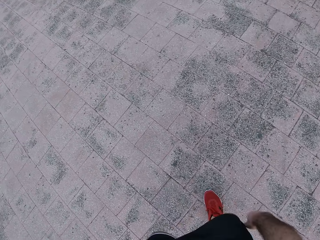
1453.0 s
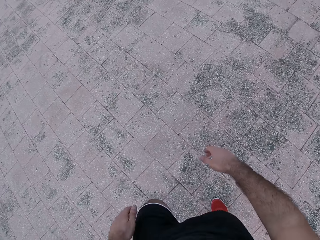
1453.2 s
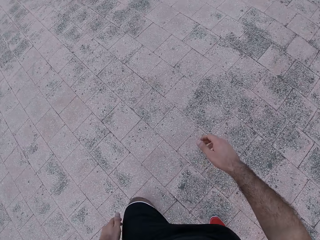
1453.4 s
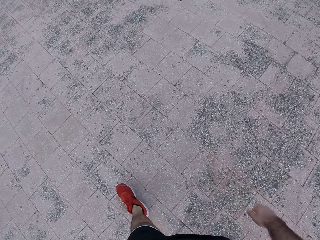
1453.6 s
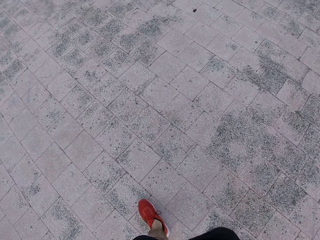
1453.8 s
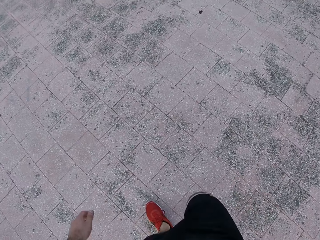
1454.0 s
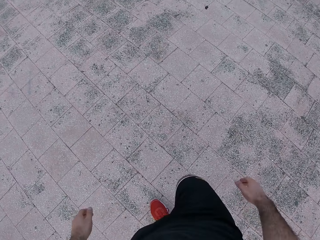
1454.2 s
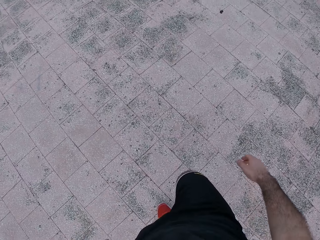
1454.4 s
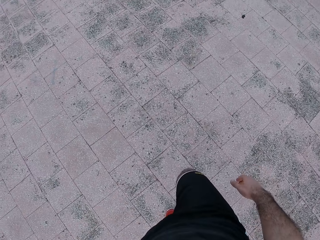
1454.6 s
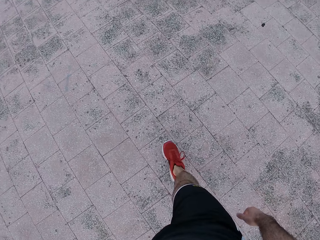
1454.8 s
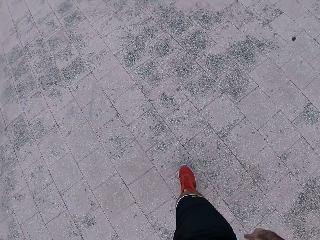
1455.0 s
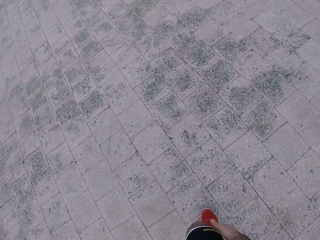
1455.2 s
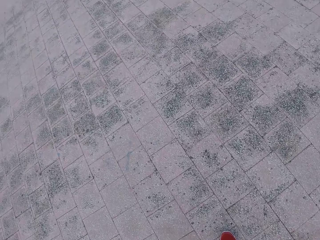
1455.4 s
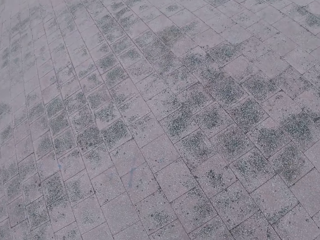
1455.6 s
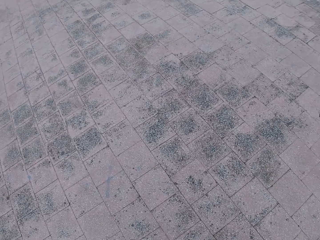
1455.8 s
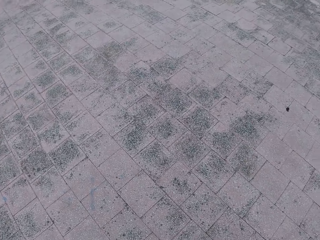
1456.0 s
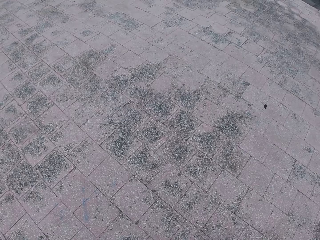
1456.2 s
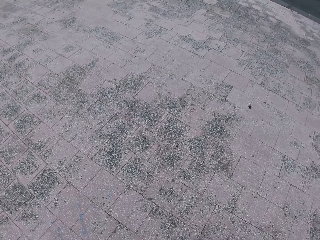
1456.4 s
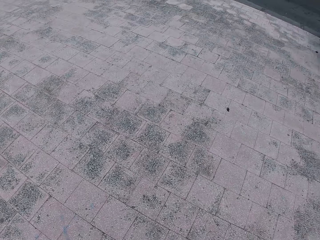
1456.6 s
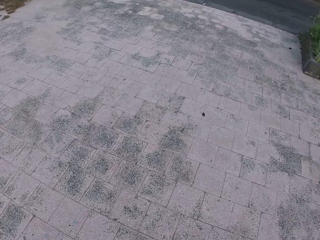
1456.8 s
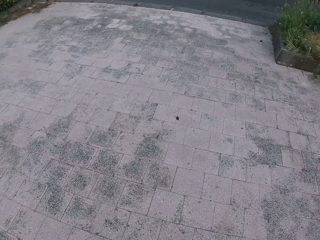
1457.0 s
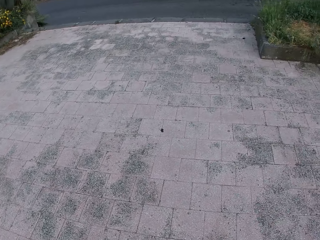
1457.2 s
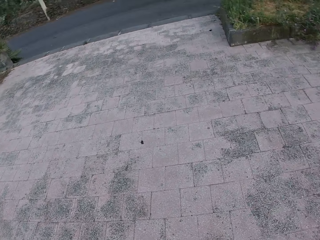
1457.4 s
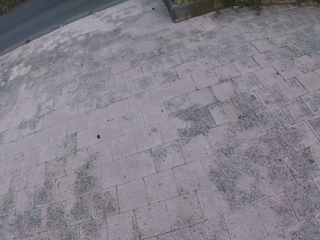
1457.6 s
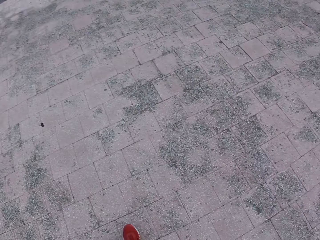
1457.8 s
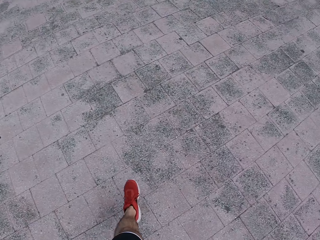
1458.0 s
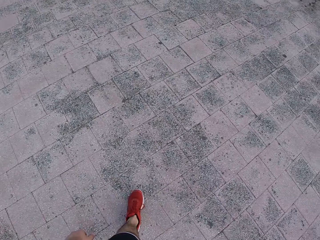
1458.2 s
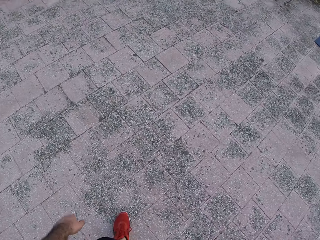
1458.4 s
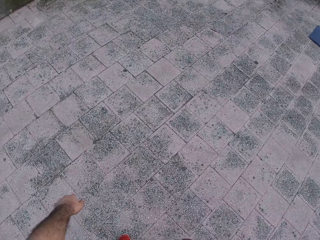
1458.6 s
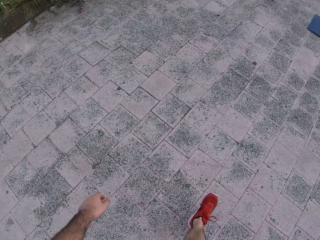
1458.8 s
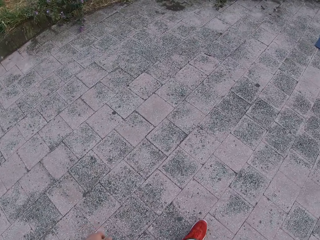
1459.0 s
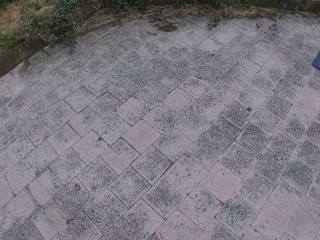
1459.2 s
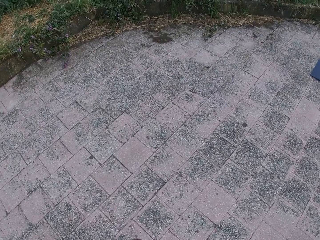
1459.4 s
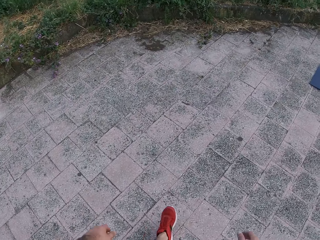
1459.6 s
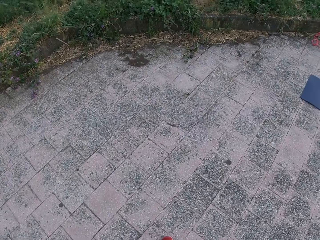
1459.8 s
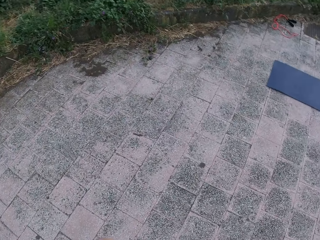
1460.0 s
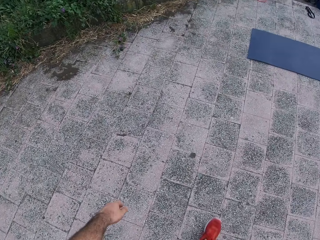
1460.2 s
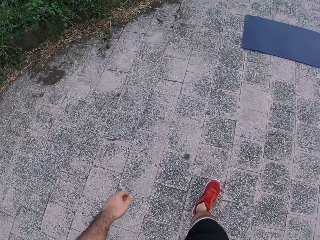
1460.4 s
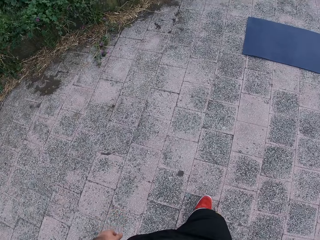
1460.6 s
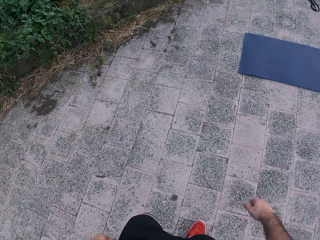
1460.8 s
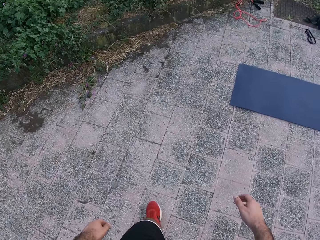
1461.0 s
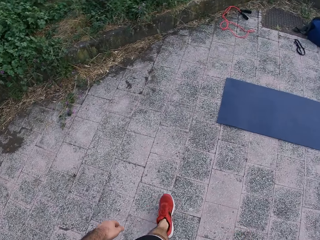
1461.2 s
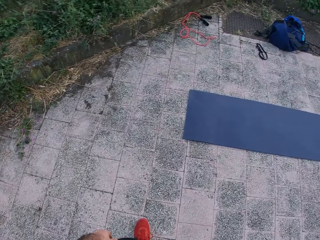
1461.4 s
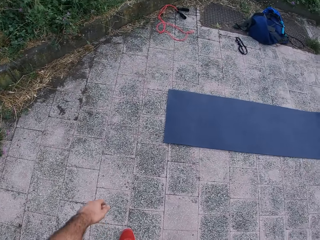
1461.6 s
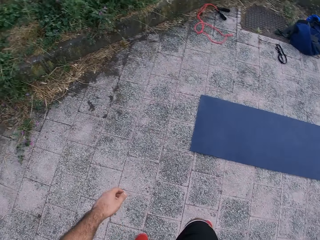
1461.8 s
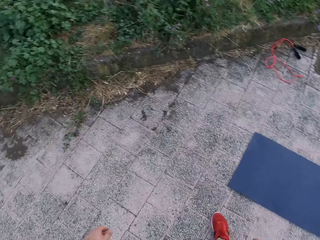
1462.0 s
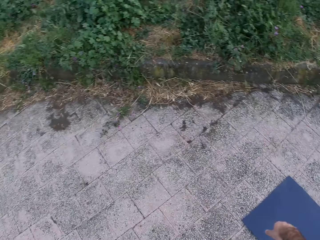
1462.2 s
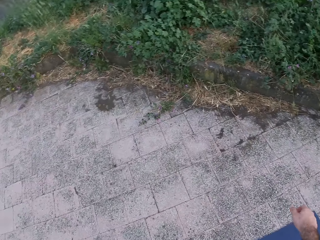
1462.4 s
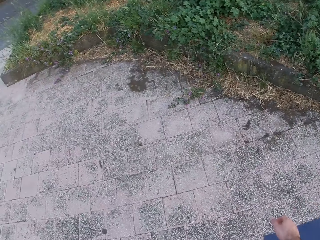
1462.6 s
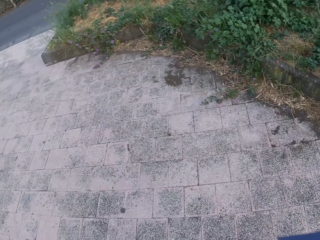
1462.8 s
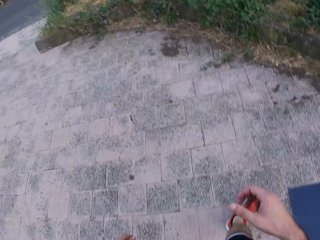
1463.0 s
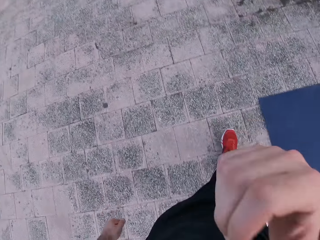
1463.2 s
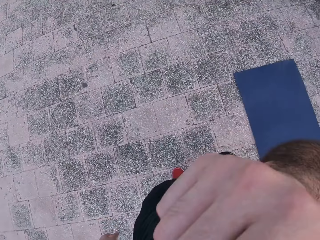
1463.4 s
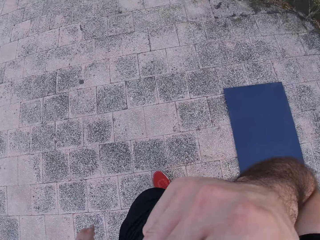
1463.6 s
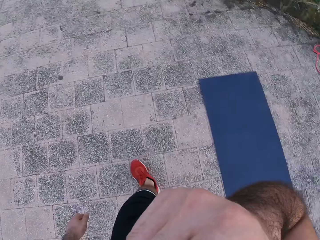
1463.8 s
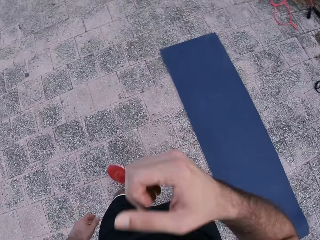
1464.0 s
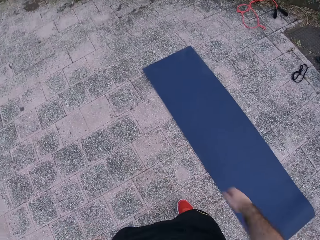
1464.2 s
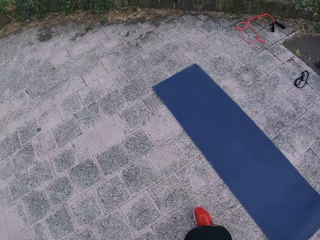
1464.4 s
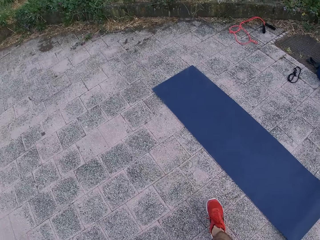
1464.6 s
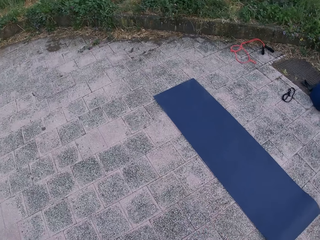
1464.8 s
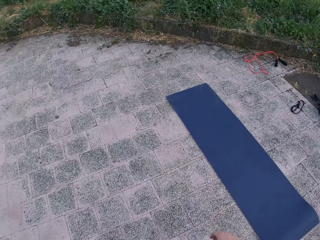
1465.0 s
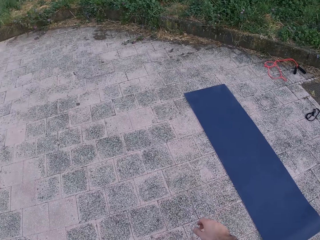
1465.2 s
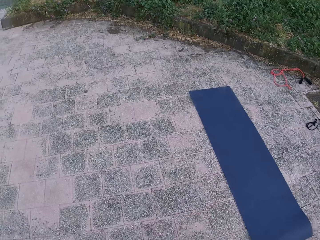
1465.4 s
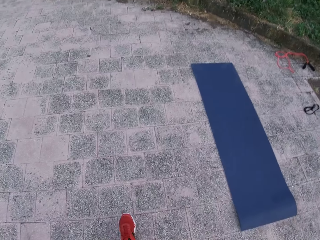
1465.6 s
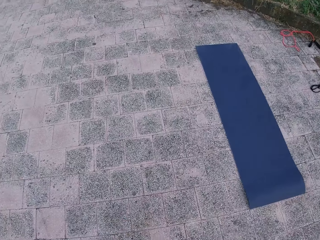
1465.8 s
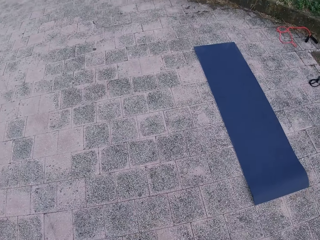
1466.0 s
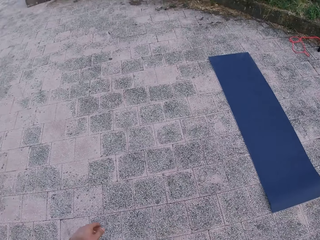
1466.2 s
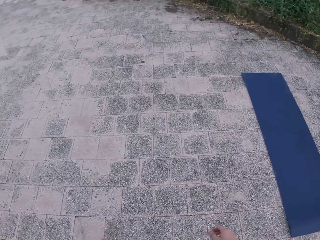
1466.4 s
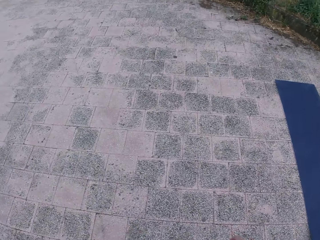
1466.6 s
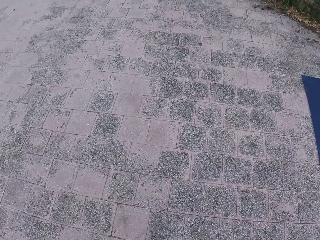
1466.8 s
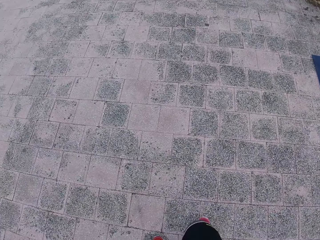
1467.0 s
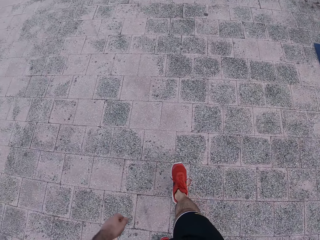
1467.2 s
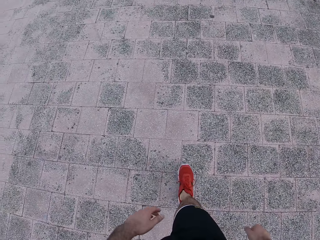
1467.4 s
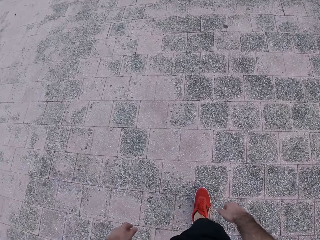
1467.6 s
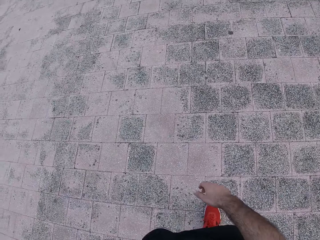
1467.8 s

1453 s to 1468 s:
The camera wearer raises his right hand. He makes a step, drops the right hand and walks around.

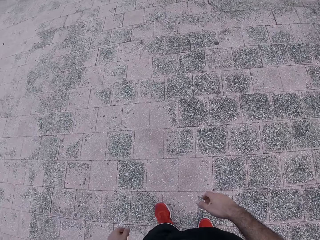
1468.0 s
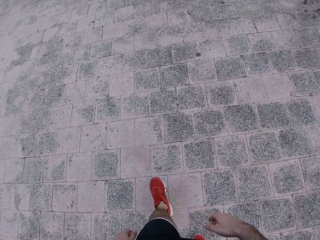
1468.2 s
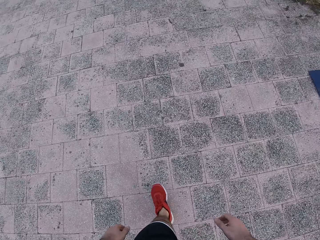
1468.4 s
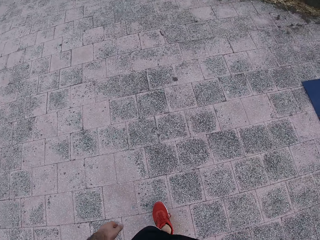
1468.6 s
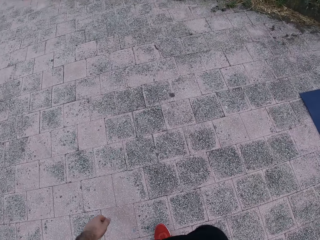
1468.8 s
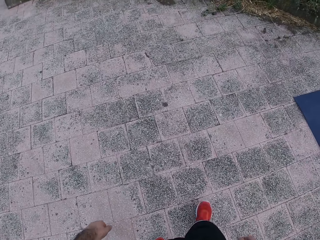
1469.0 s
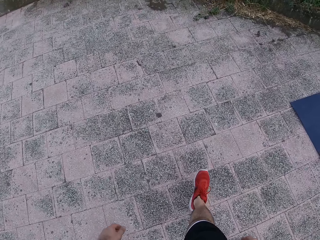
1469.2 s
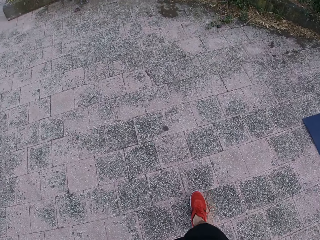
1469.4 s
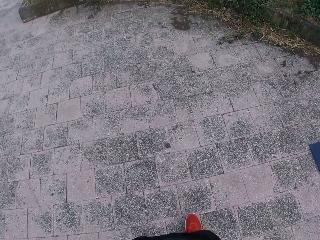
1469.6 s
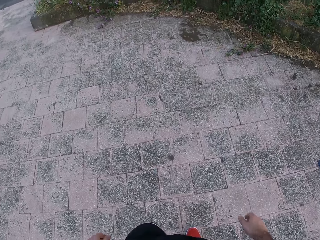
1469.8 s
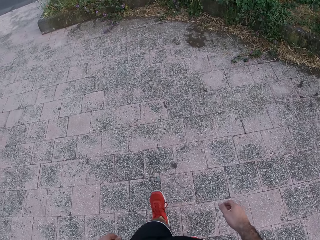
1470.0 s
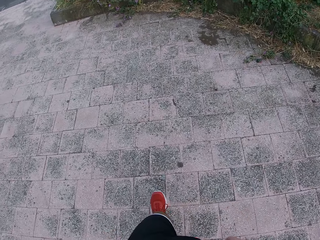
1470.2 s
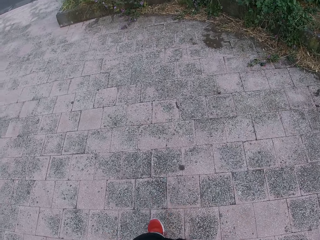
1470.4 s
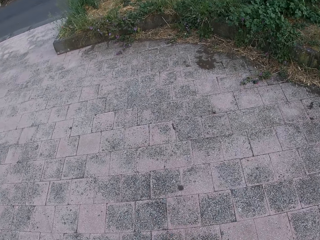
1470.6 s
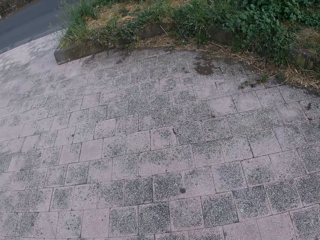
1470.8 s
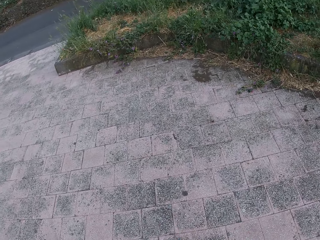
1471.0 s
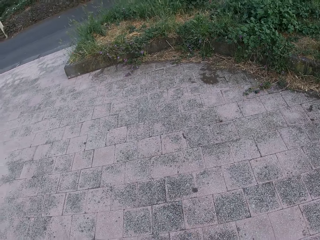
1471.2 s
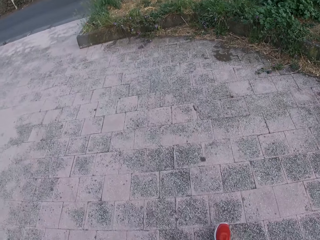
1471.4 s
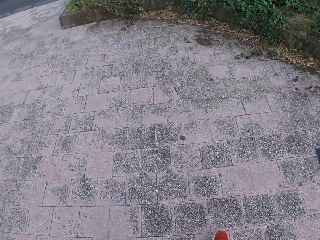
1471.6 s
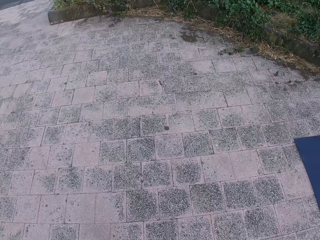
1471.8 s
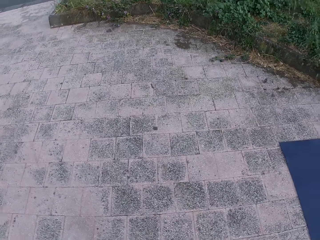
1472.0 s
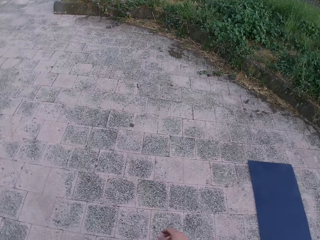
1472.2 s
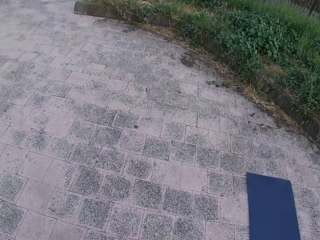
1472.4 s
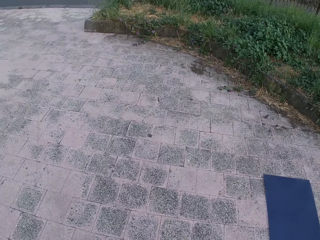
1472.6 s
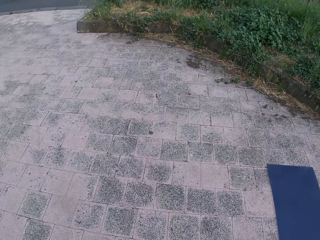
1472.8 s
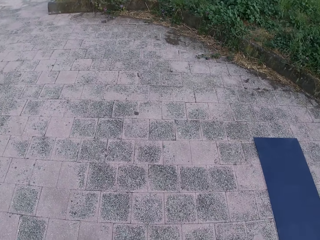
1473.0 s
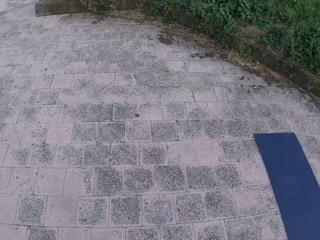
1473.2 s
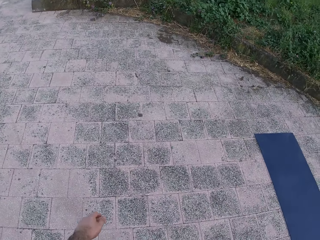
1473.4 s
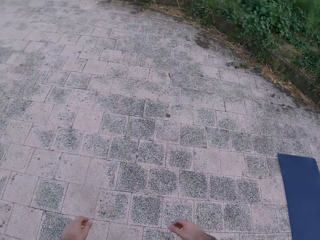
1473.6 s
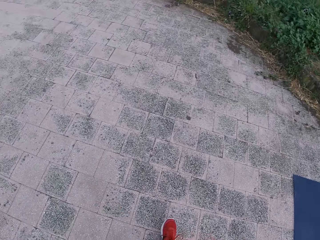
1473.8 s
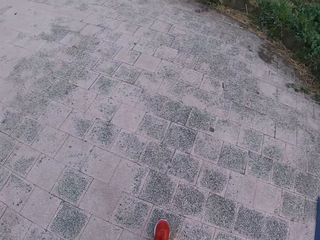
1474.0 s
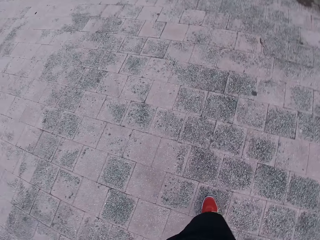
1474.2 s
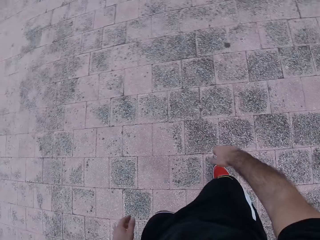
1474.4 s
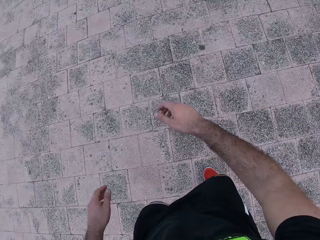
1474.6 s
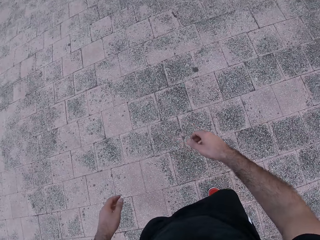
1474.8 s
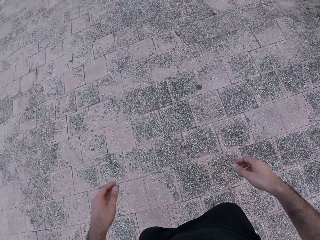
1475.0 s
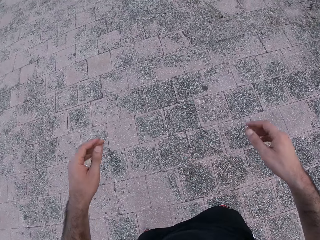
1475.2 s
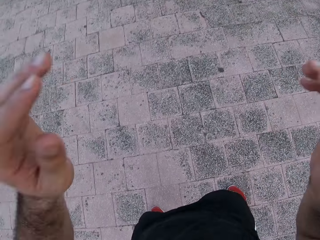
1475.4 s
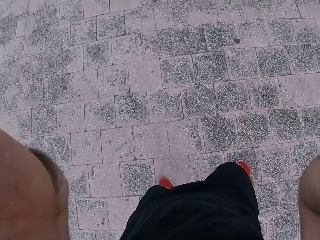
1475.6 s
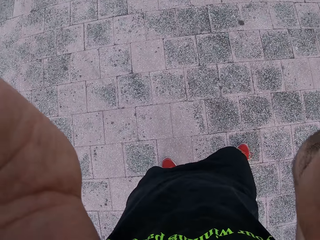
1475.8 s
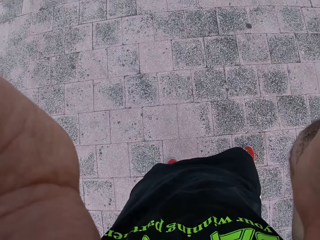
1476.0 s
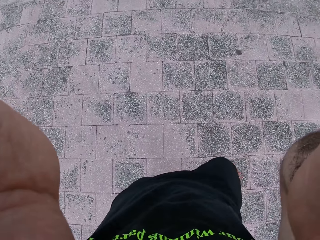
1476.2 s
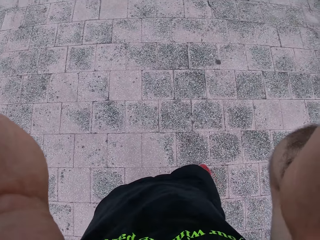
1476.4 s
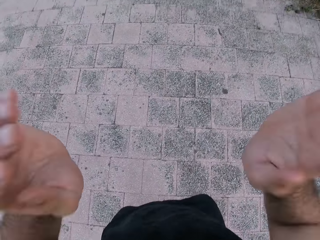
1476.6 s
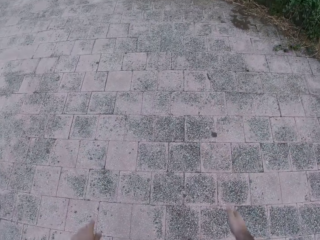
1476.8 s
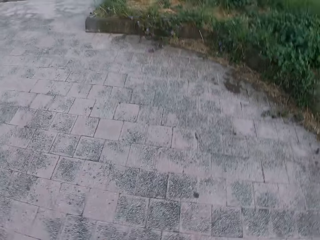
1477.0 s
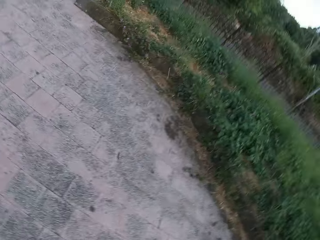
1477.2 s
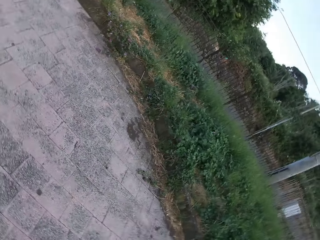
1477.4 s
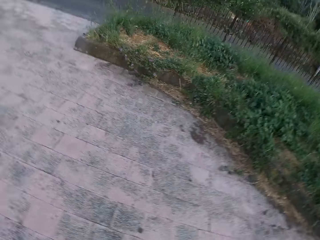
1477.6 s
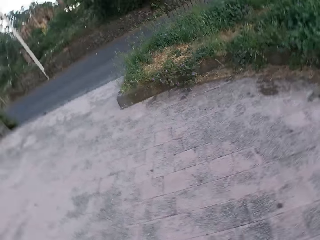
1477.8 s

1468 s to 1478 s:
The camera wearer raises both his hands. He adjusts the camera. He drops both hands and looks around.
